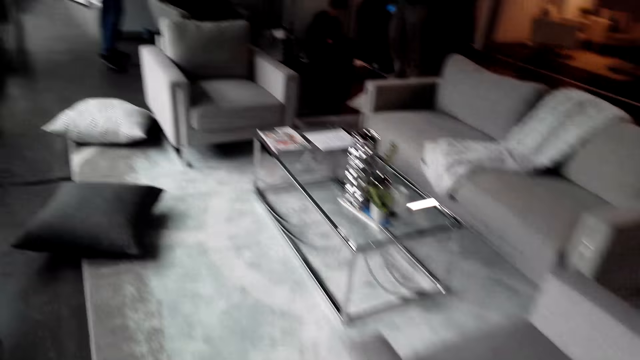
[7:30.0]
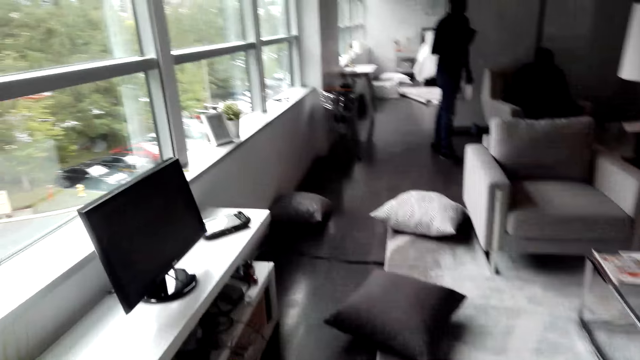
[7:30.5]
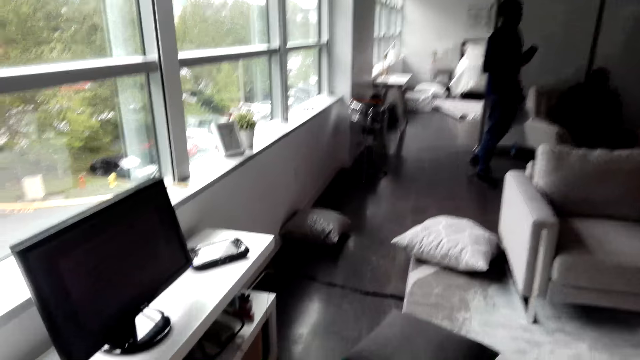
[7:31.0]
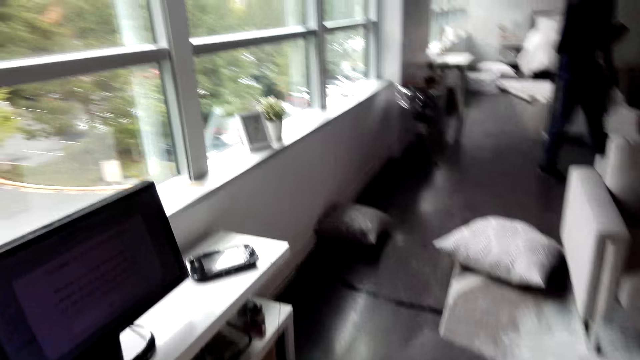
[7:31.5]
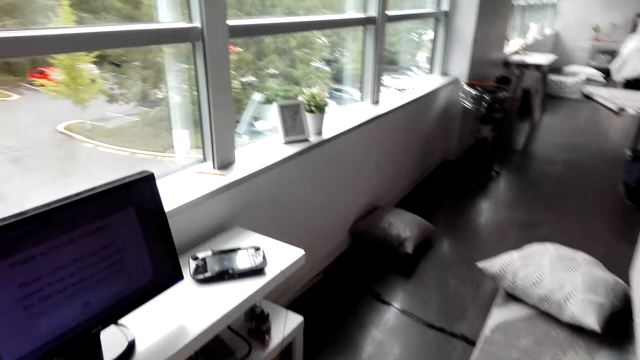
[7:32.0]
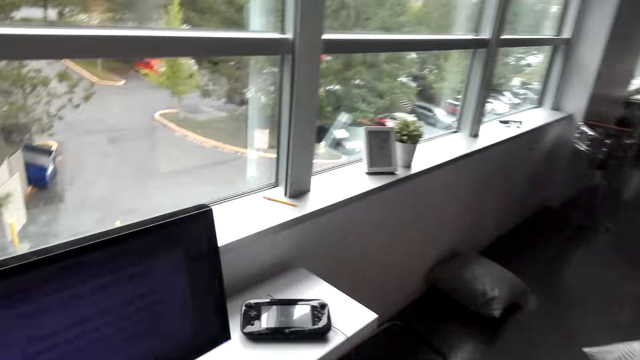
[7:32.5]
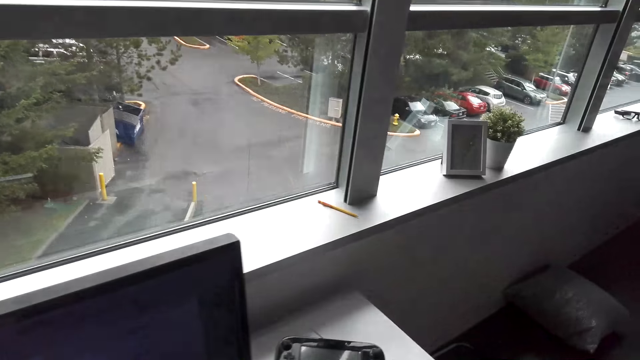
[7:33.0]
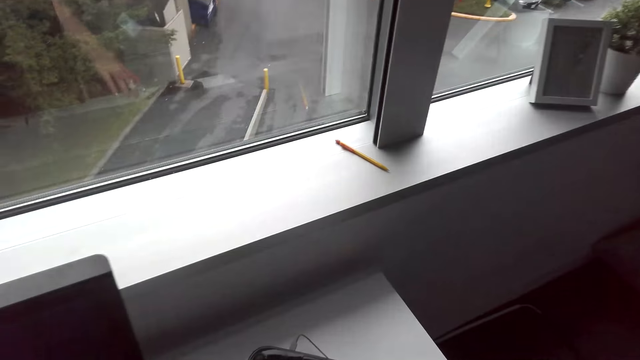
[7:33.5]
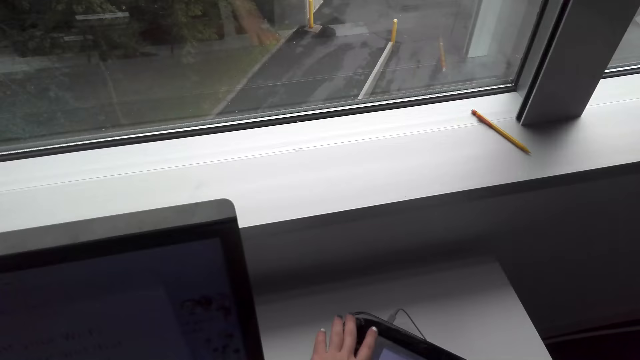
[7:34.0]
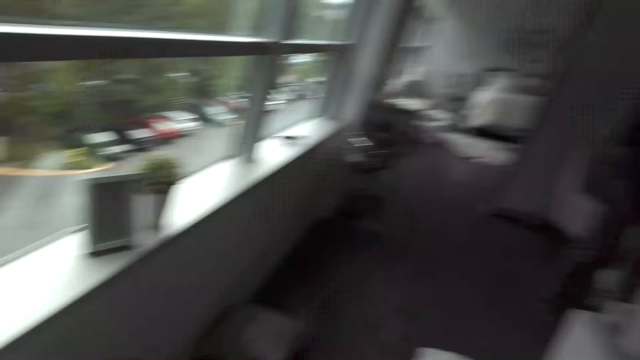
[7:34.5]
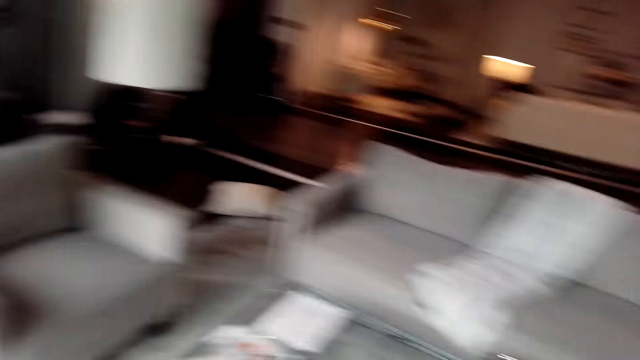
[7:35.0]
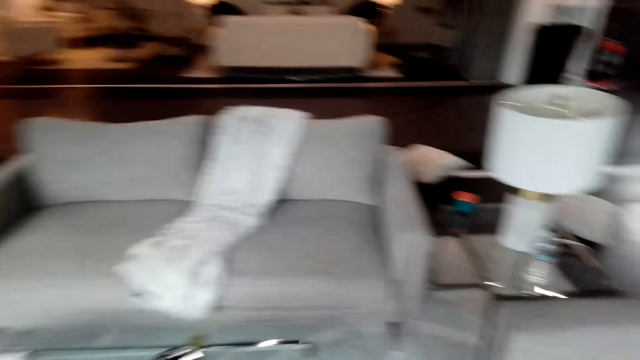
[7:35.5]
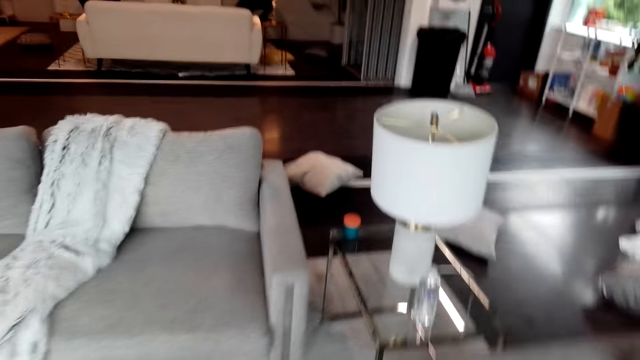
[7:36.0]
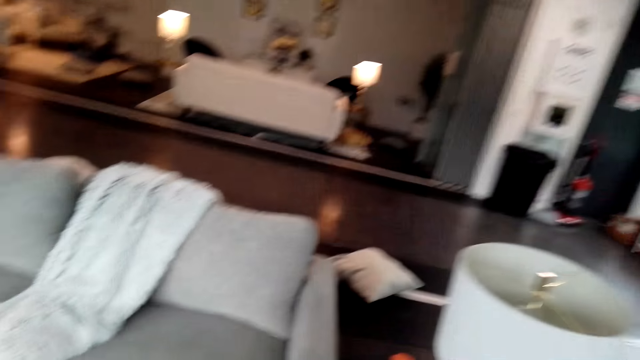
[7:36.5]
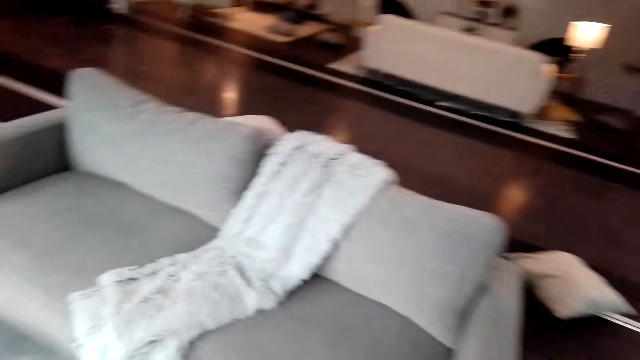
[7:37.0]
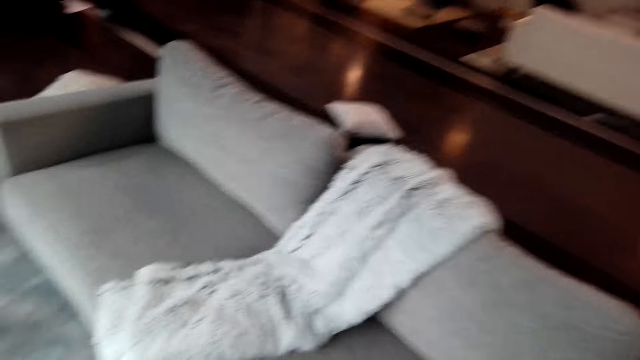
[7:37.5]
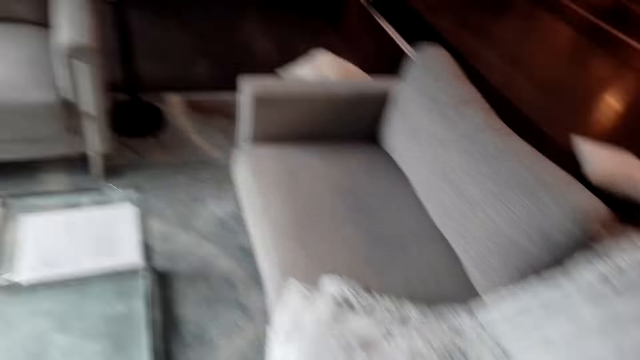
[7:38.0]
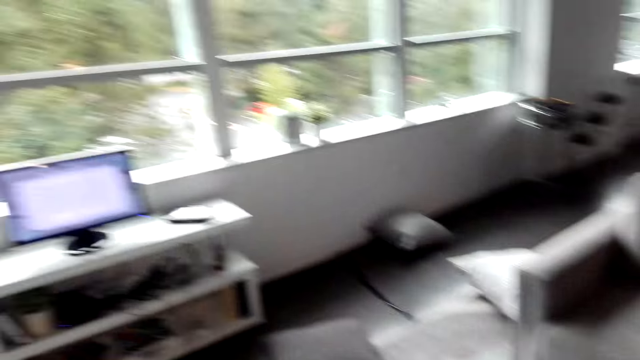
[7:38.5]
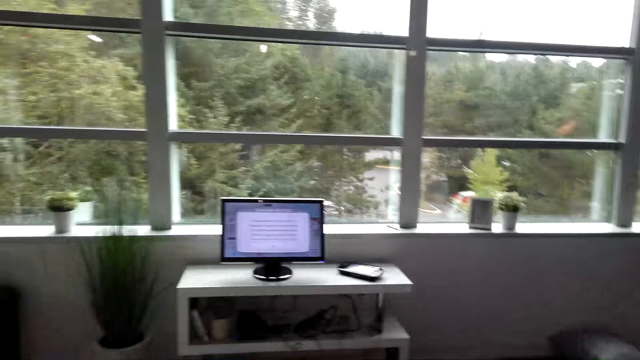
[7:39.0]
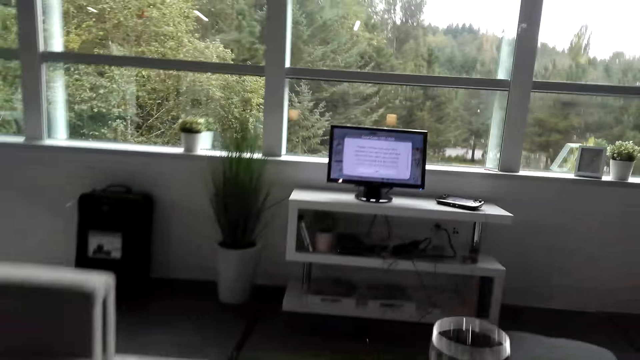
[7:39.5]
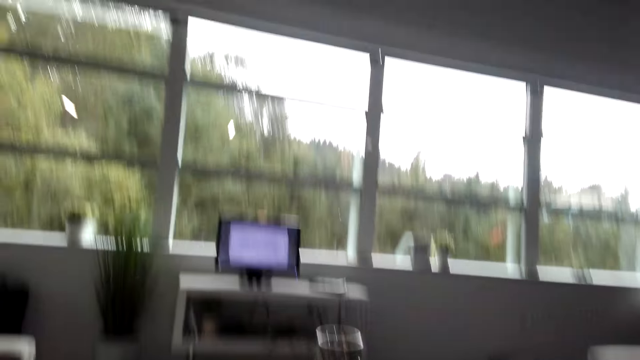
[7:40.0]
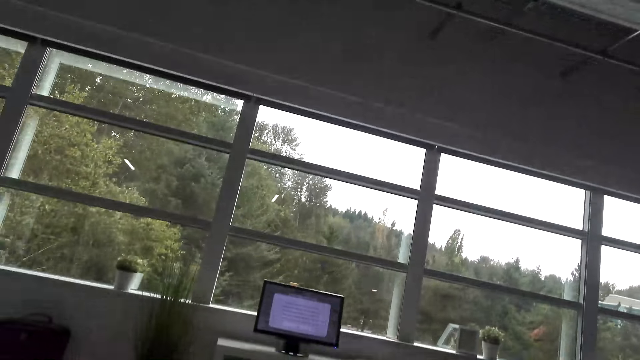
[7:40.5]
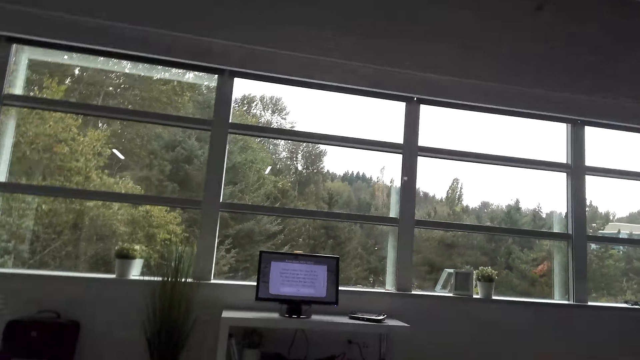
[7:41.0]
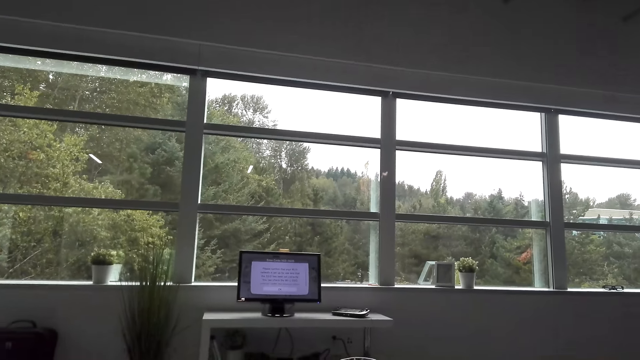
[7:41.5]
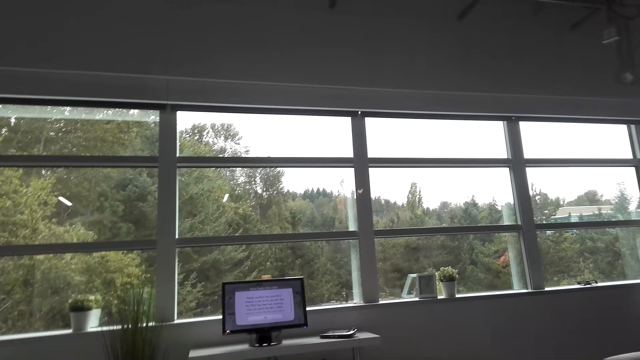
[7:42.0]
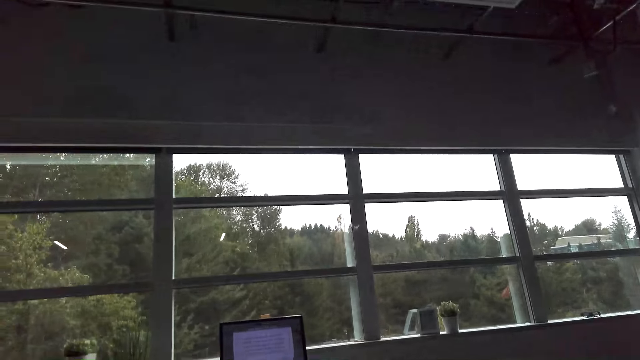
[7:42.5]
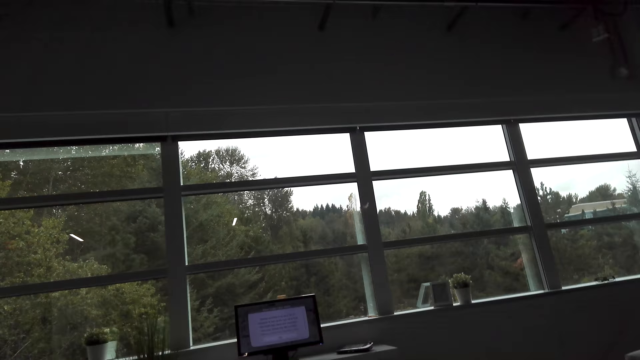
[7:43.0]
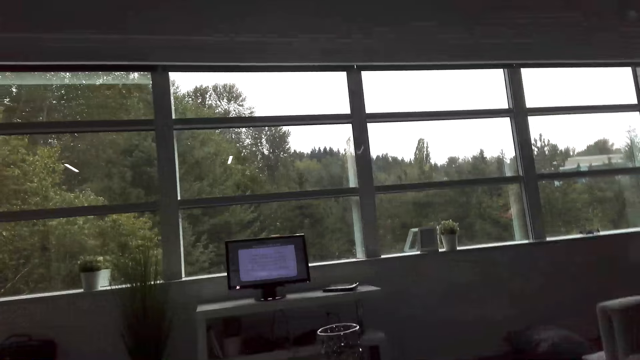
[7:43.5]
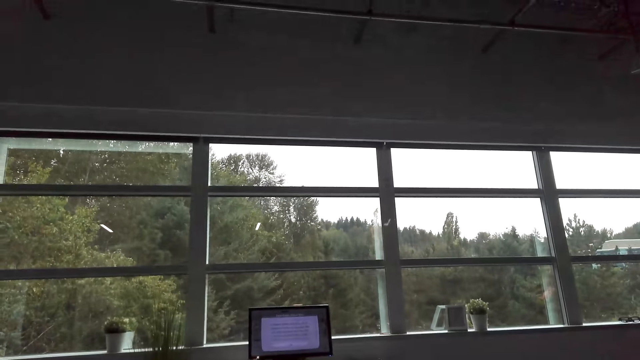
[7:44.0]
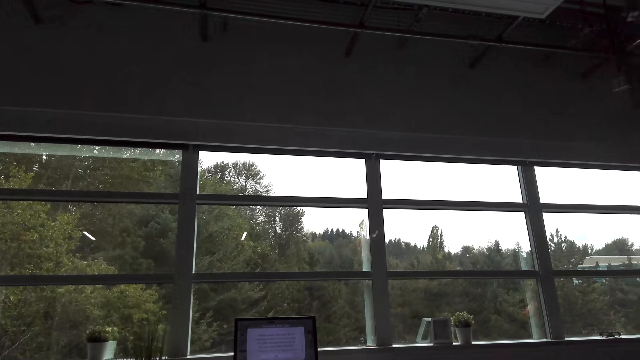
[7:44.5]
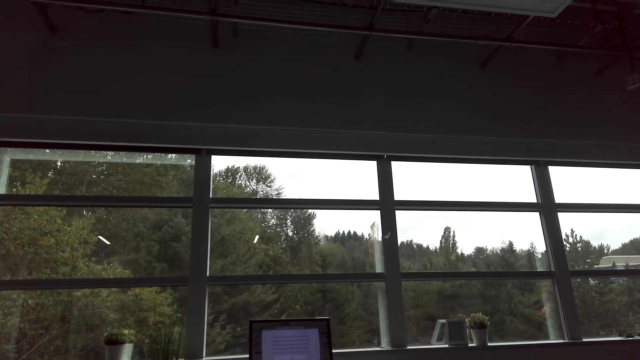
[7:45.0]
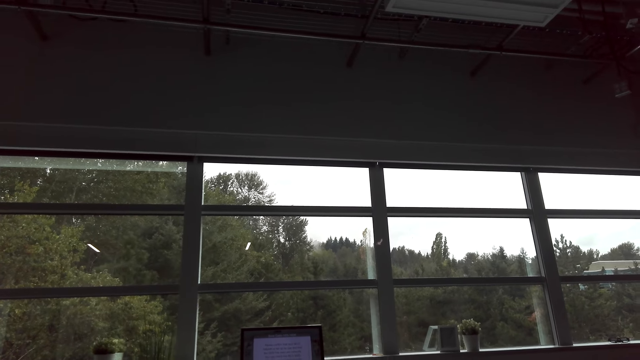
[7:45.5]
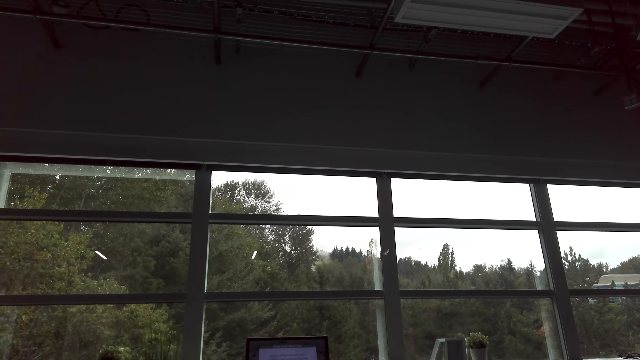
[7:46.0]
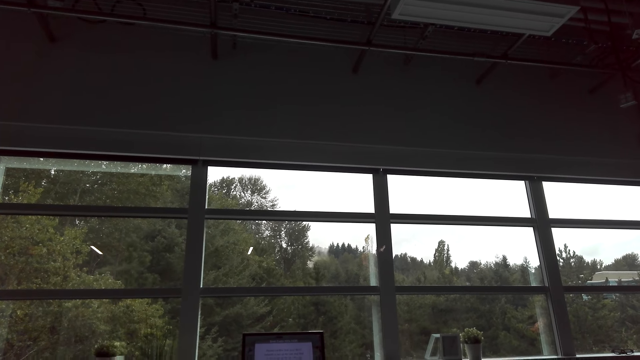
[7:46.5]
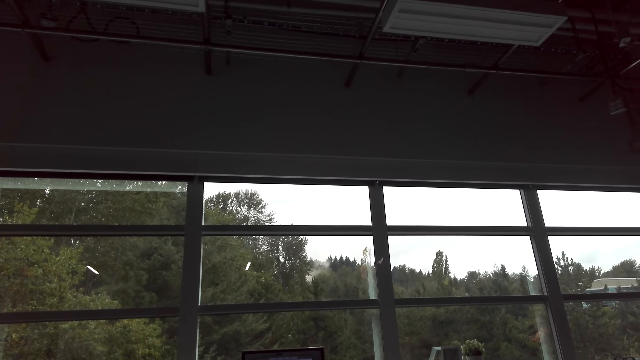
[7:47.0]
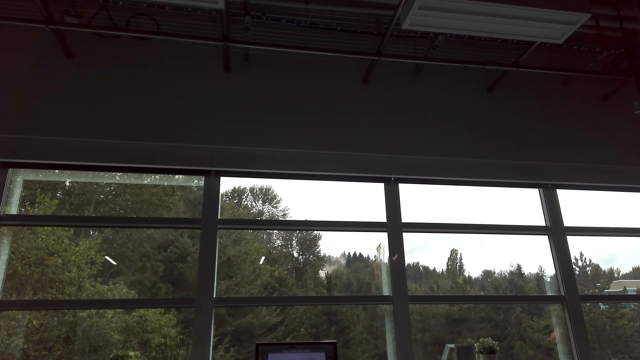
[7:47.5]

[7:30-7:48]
The camera wearer takes the phone. They walk. They sit on the sofa.

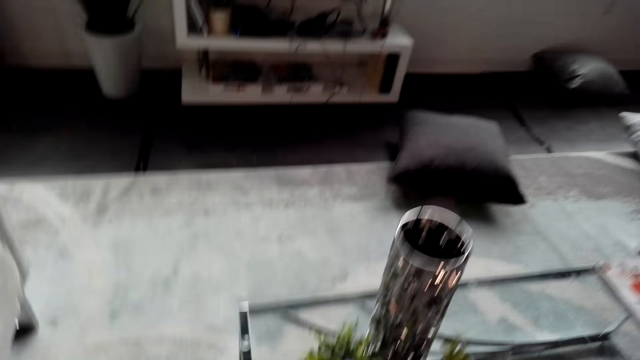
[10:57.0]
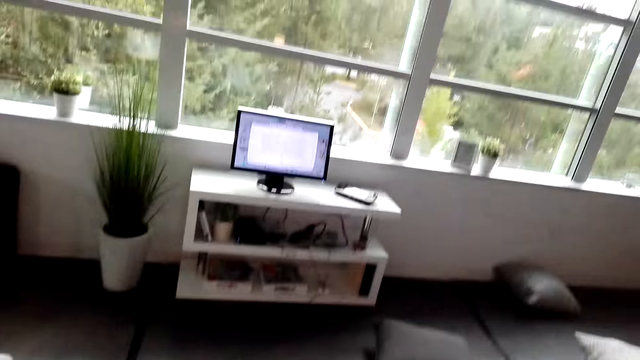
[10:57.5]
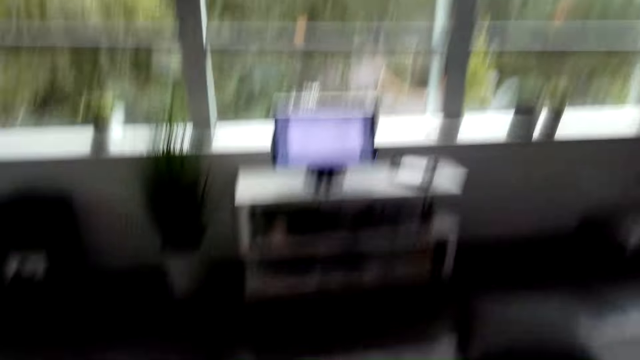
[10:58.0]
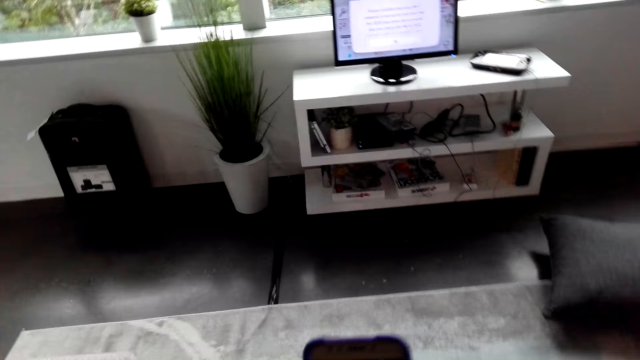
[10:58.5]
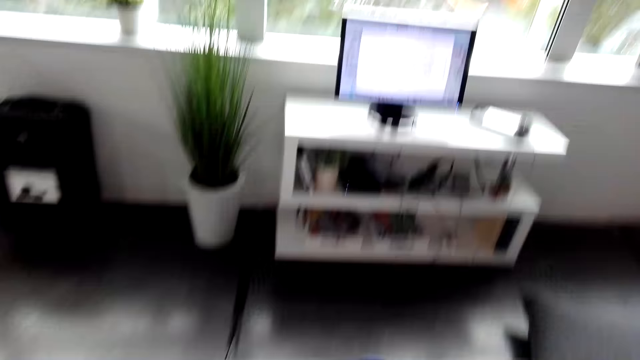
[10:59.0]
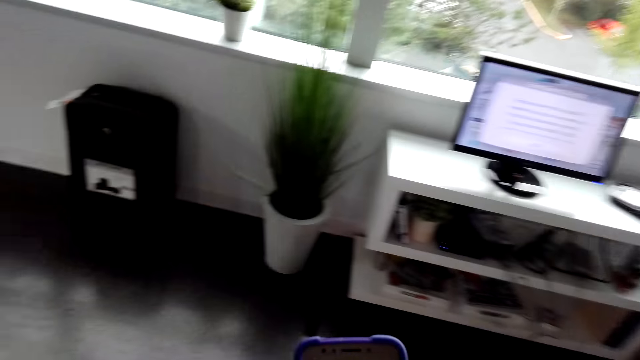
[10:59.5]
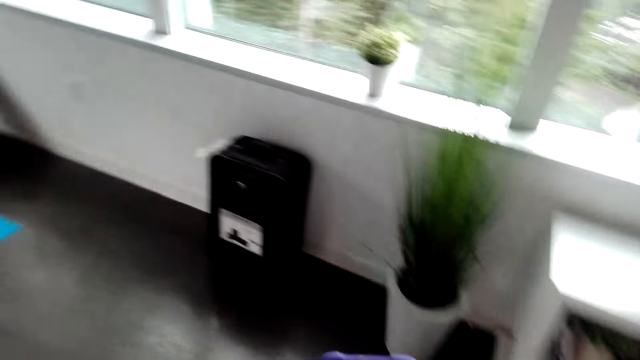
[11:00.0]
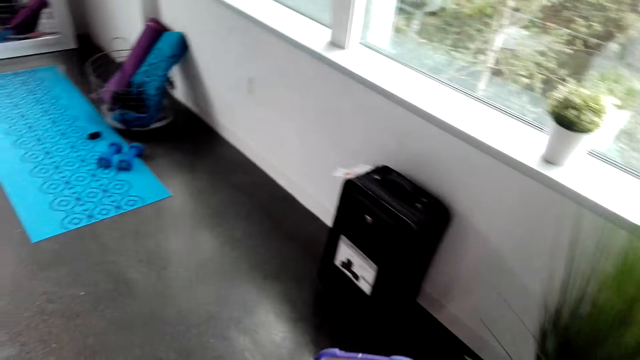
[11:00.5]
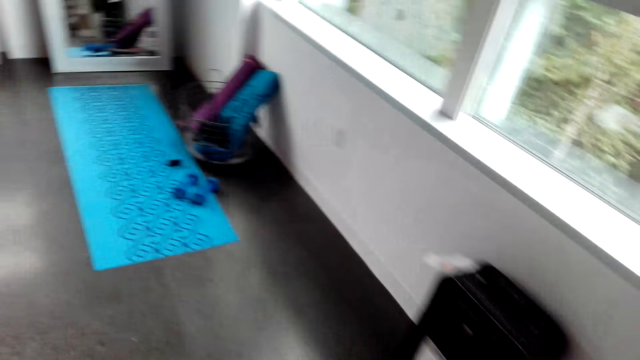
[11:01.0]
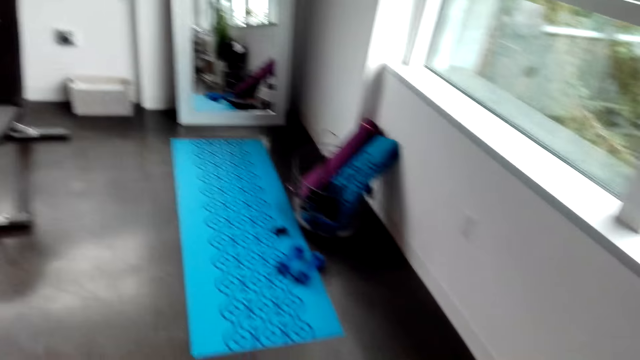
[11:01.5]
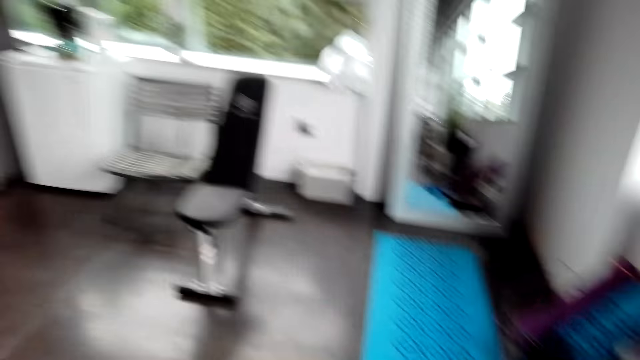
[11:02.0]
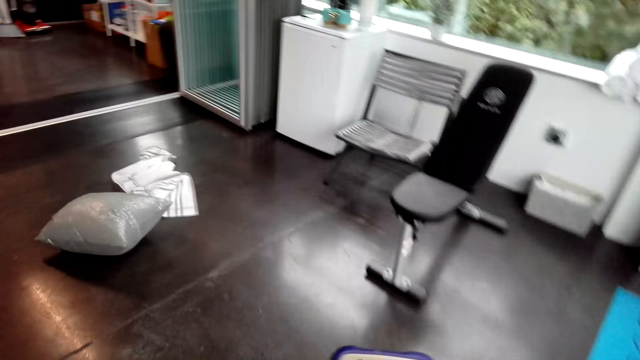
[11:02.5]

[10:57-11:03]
The camera wearer stands from the sofa. They walk.
